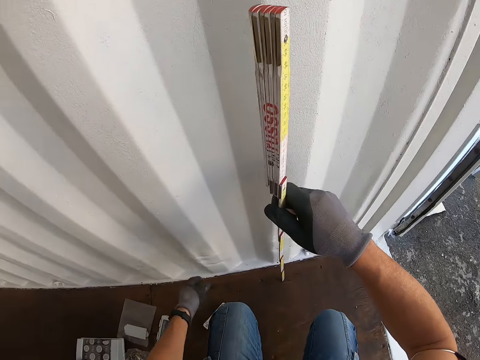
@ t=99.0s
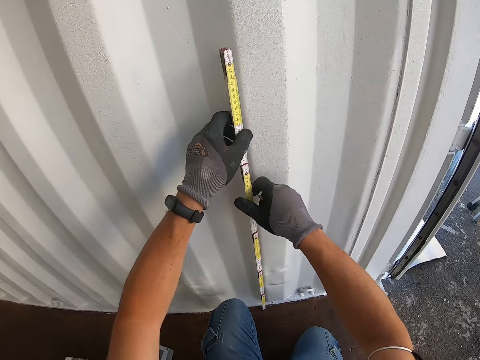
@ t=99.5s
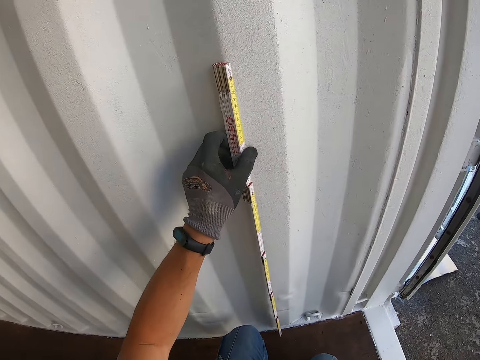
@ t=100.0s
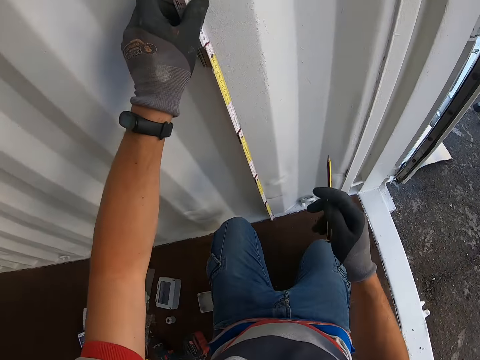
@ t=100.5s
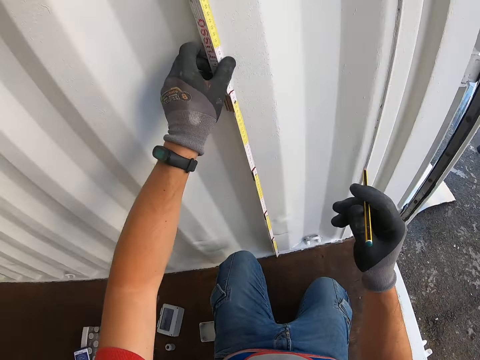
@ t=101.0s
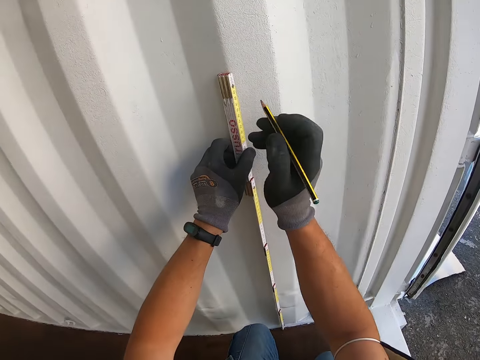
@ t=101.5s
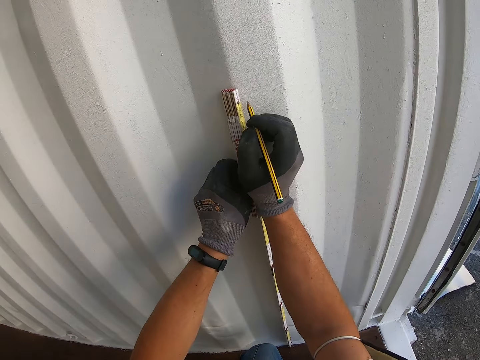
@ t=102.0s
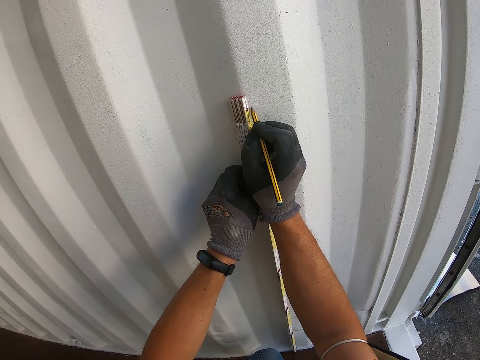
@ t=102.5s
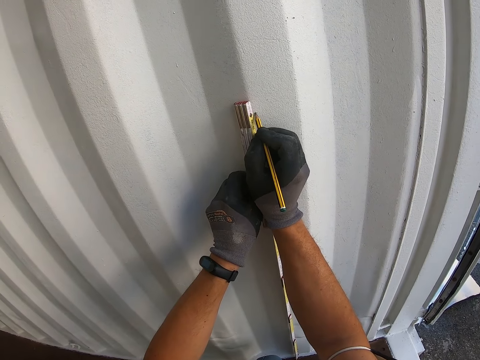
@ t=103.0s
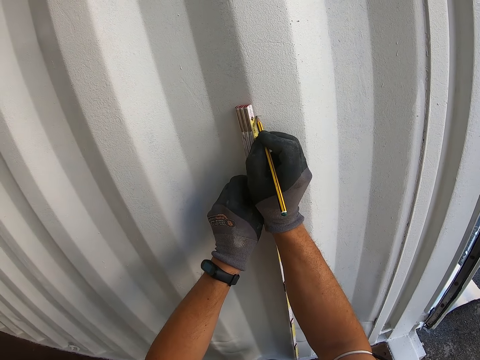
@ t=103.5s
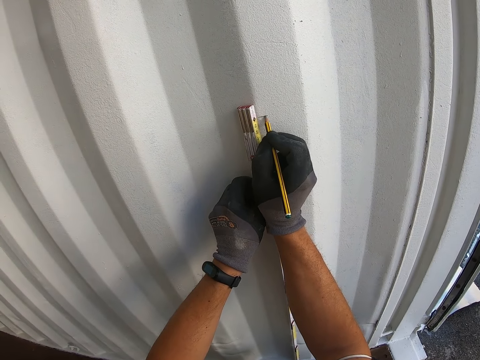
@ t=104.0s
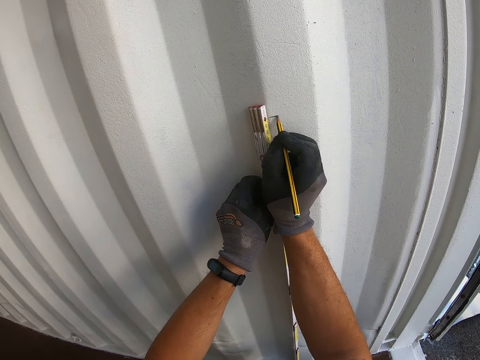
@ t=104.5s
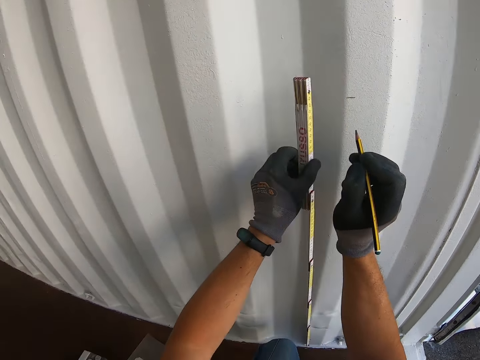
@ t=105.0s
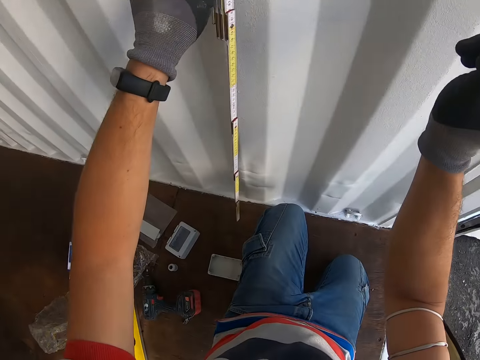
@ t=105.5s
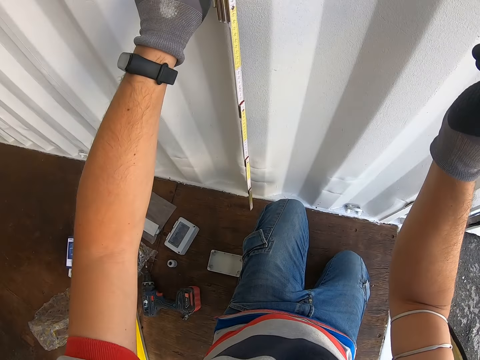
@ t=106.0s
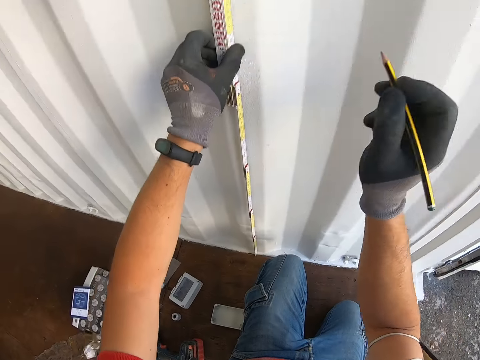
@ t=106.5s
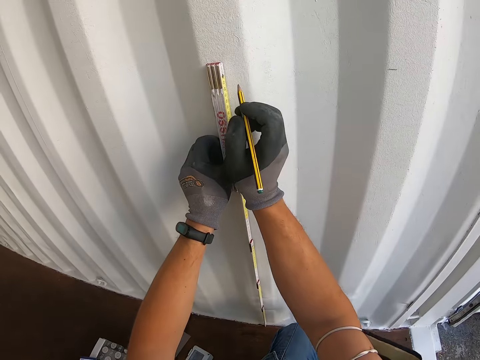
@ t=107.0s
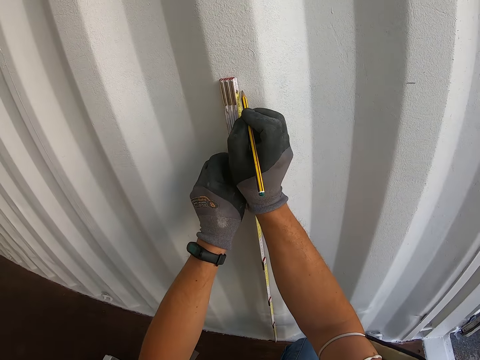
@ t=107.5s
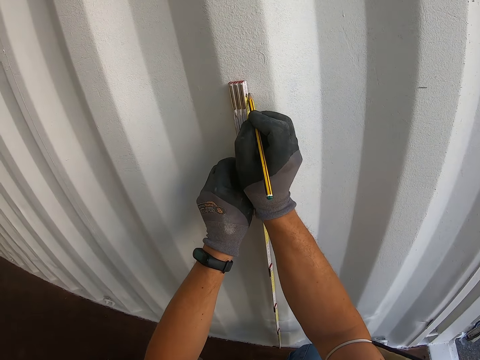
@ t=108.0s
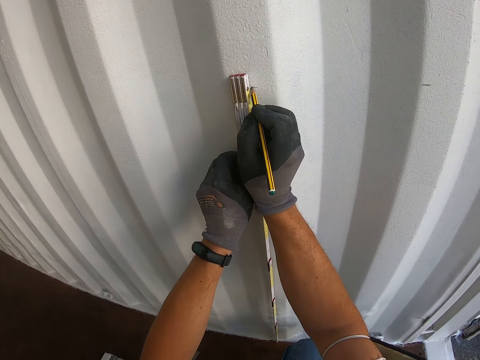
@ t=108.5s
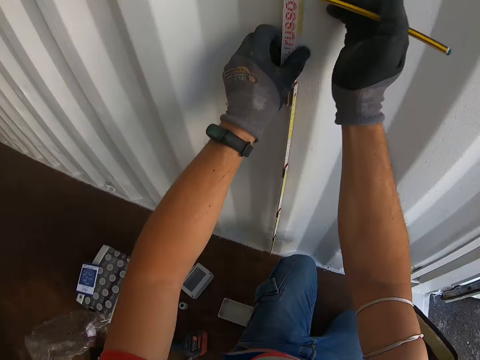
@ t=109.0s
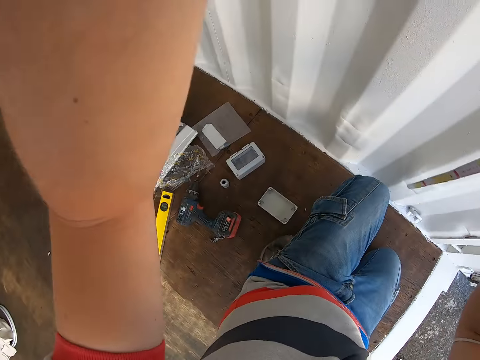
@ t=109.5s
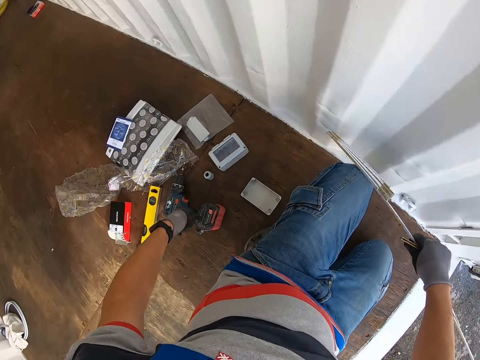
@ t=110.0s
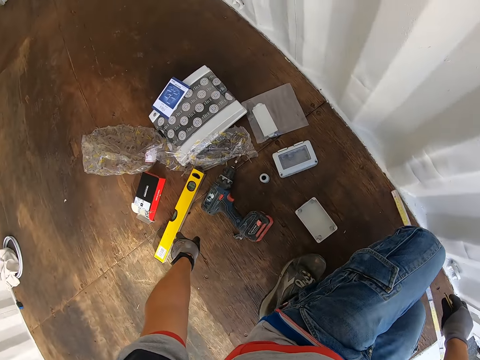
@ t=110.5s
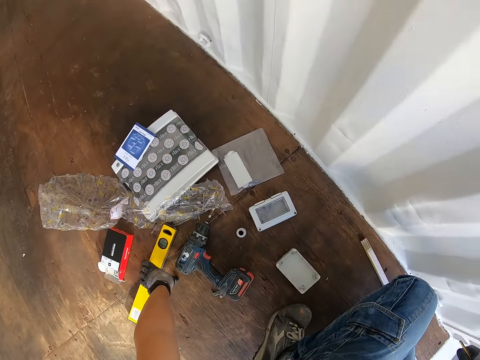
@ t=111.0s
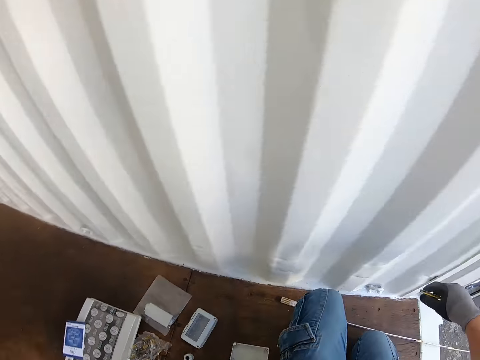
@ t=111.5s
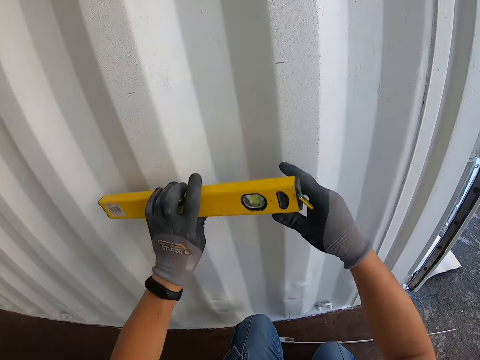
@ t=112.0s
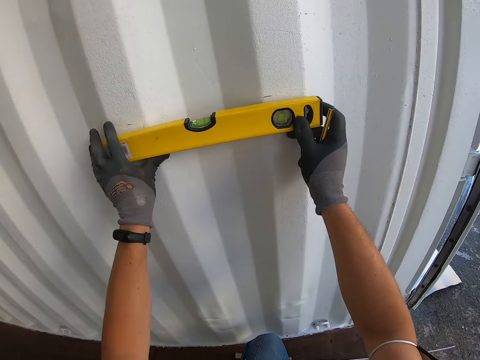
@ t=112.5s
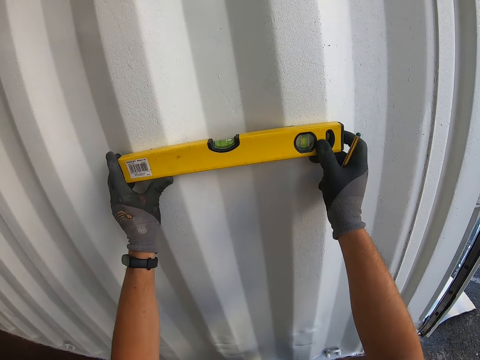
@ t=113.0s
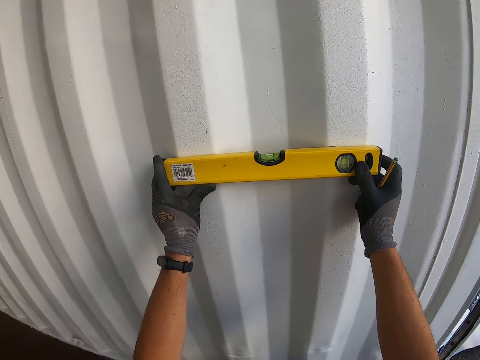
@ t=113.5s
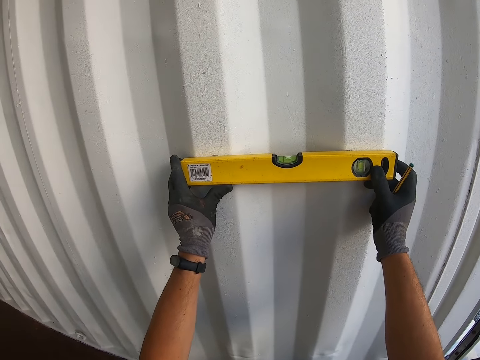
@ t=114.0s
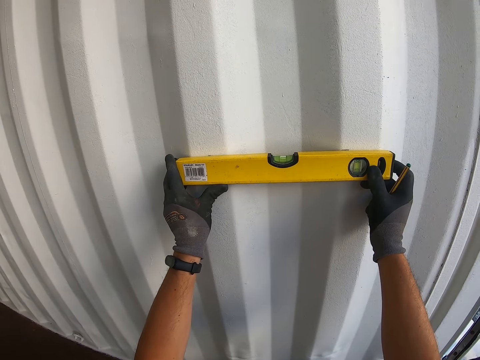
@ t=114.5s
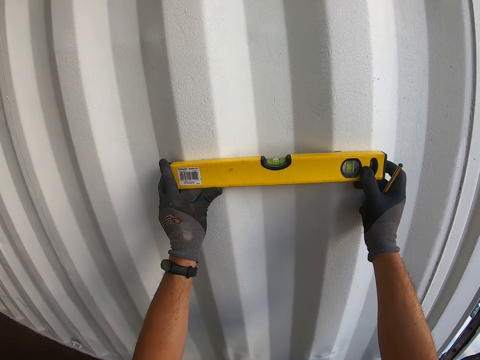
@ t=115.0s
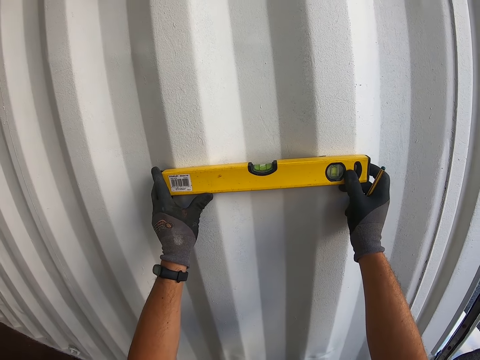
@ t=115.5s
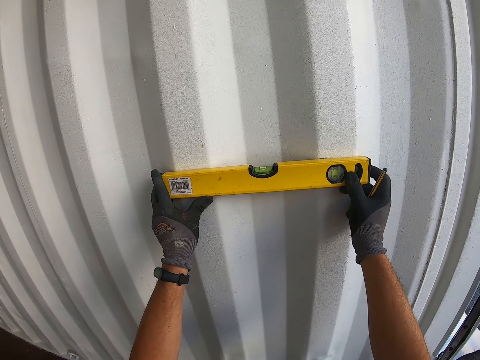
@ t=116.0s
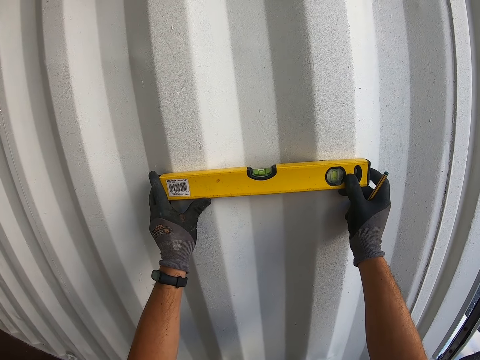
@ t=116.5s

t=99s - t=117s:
The camera wearer measures the height of the wall with a tape measure. They mark the wall with a pencil. They drop the measuring tape on the floor. They pick up a spirit level on the floor. They measure the wall with the spirit level. They put the spirit level on the wall.

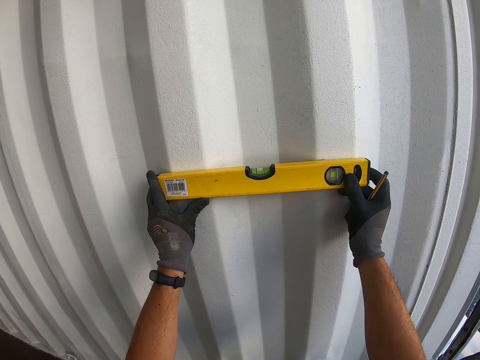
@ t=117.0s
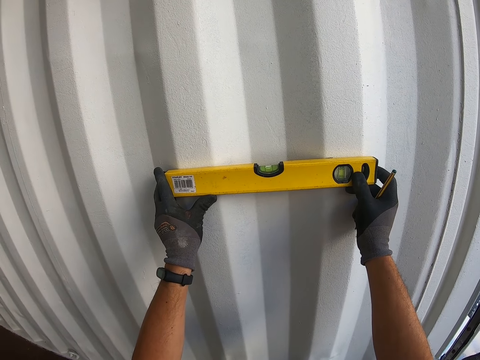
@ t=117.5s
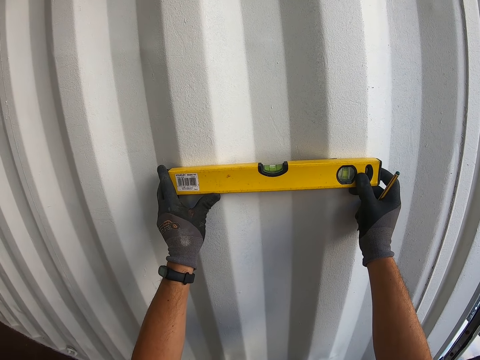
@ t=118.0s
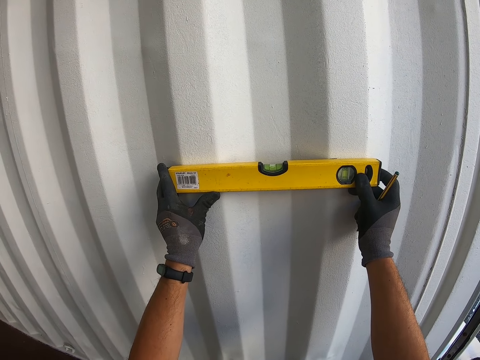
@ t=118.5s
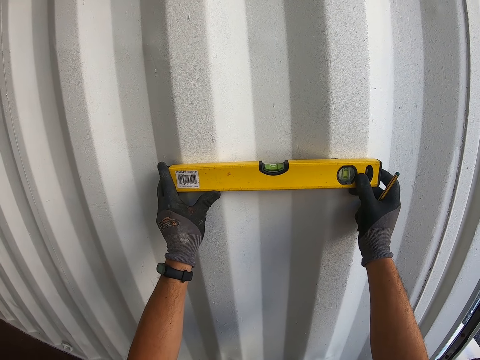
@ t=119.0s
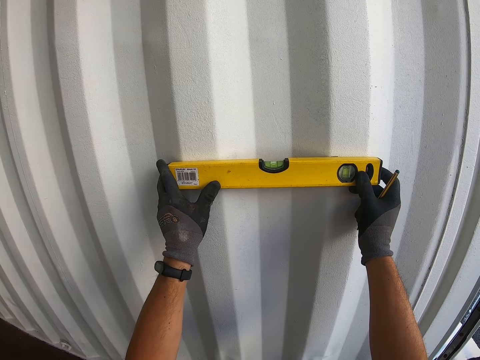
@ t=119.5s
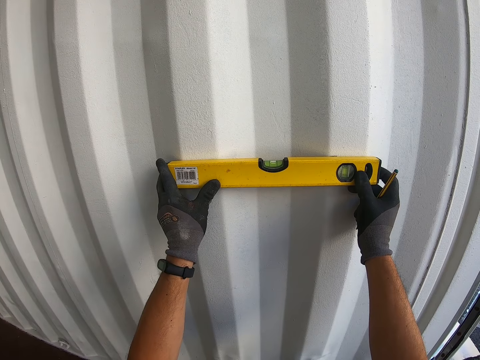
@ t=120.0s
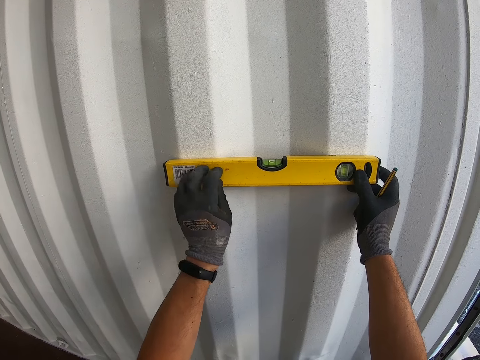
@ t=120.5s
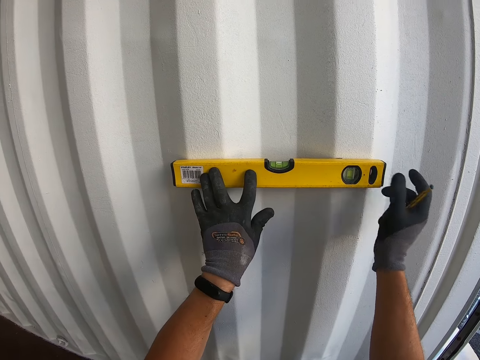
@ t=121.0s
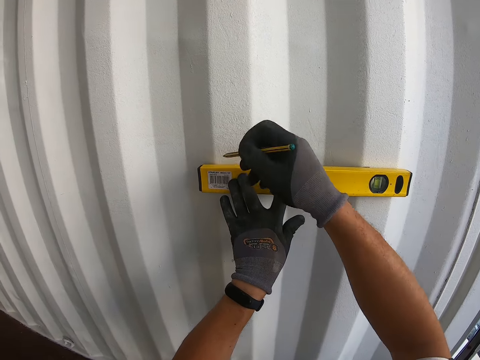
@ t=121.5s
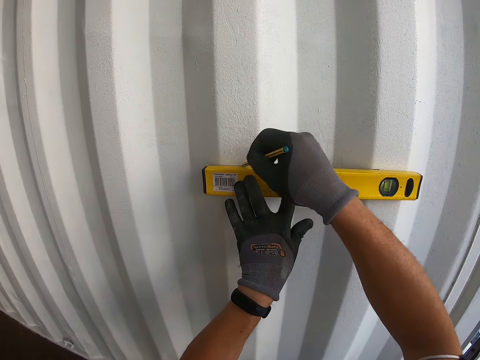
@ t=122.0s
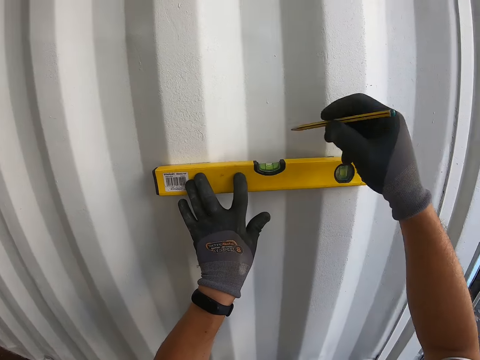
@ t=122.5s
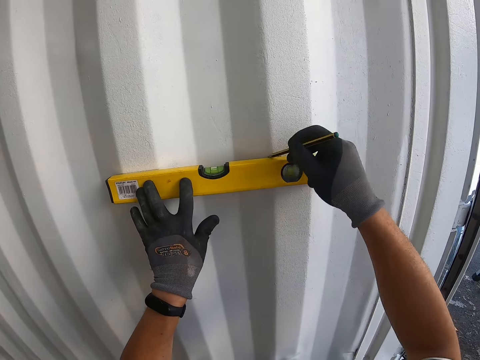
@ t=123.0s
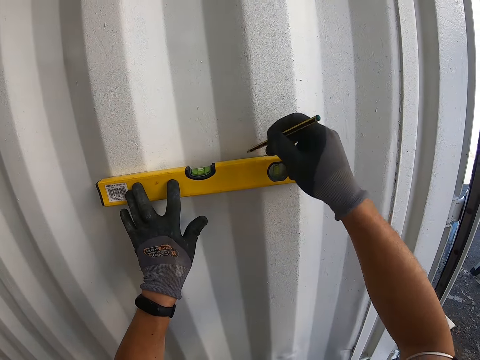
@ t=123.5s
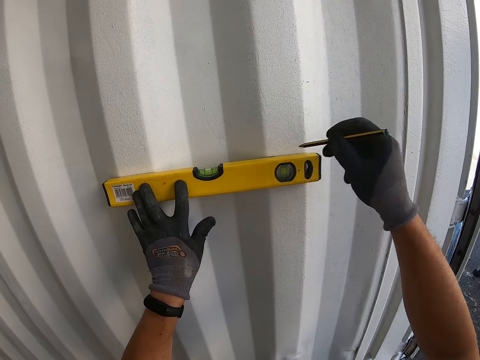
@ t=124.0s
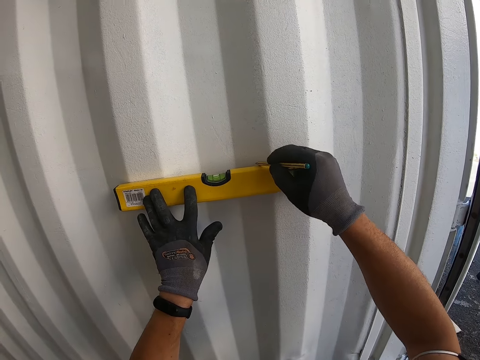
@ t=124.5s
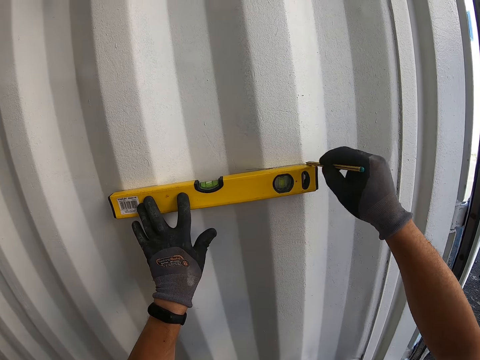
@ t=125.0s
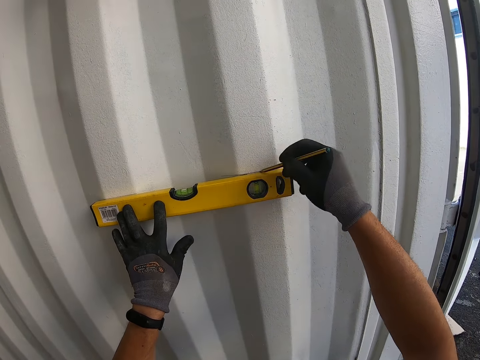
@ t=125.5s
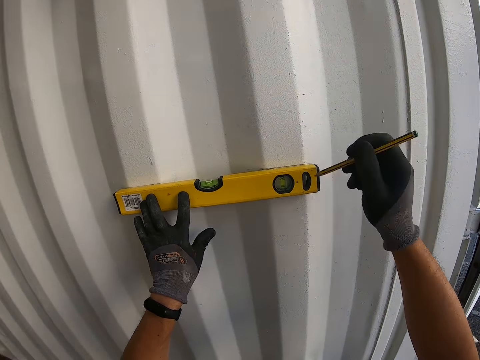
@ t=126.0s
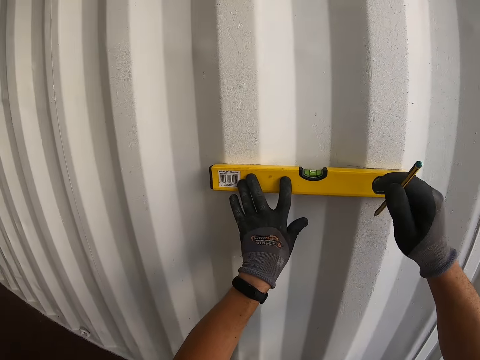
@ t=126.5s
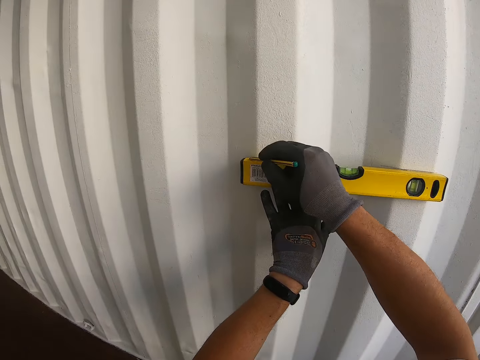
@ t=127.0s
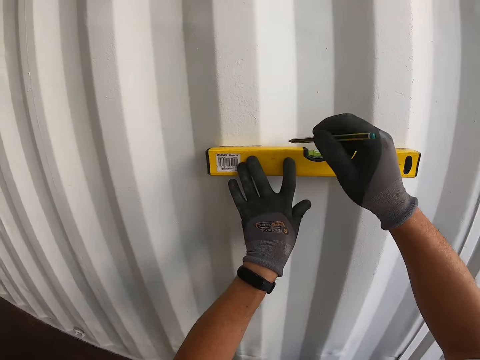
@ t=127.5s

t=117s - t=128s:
The camera wearer marks the wall with a pencil.
